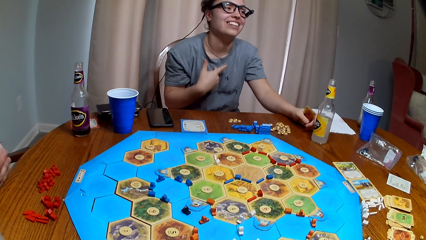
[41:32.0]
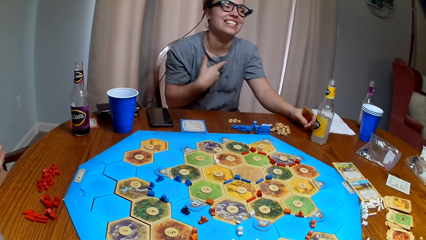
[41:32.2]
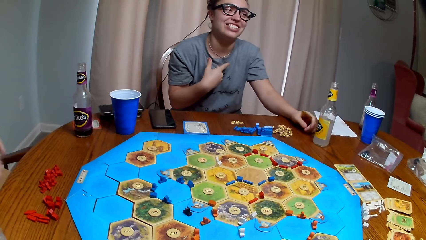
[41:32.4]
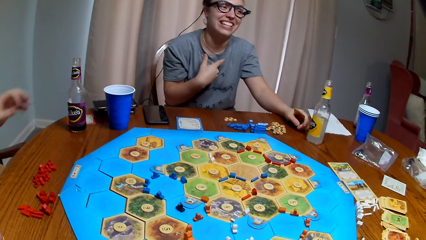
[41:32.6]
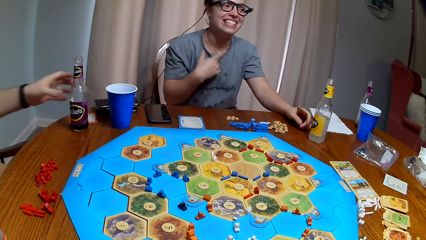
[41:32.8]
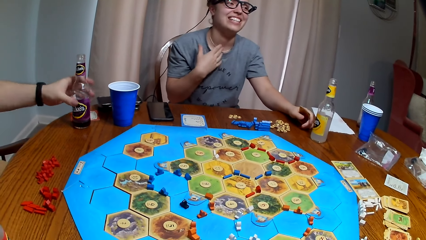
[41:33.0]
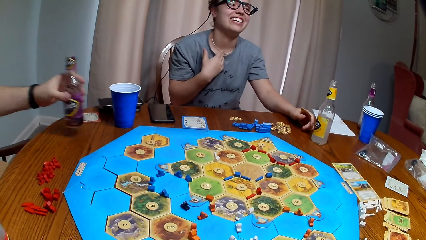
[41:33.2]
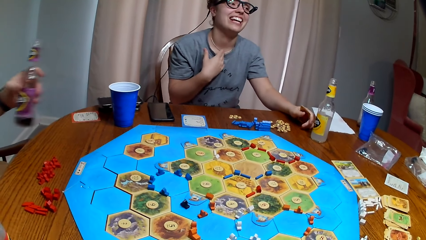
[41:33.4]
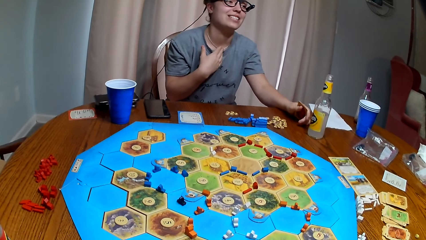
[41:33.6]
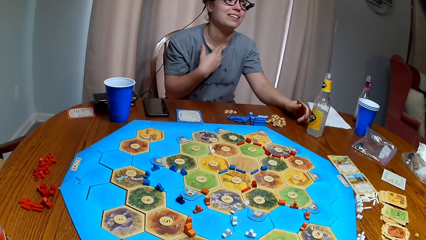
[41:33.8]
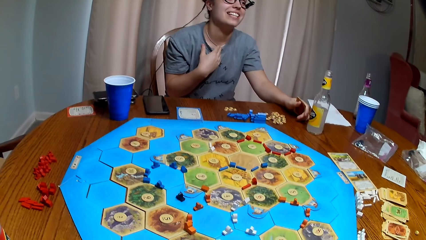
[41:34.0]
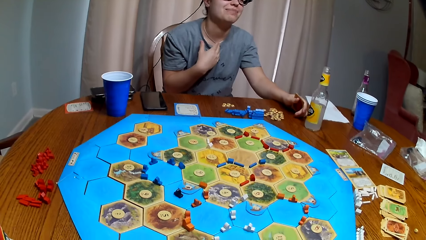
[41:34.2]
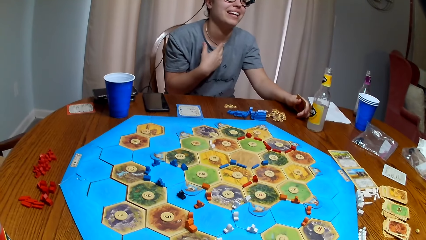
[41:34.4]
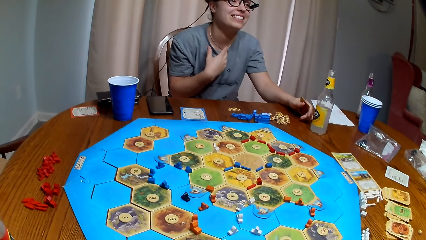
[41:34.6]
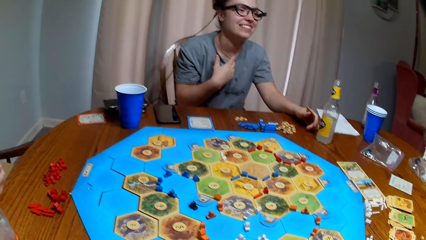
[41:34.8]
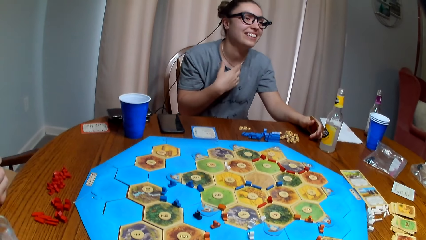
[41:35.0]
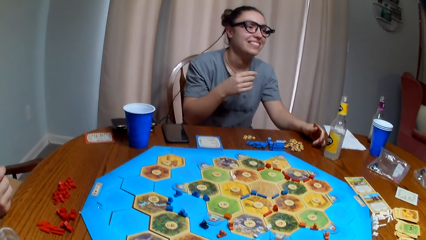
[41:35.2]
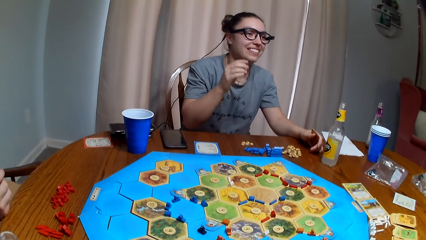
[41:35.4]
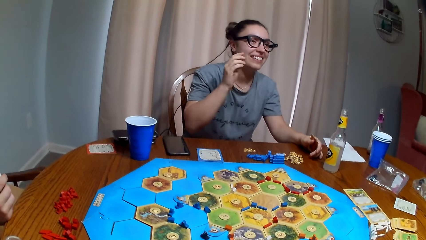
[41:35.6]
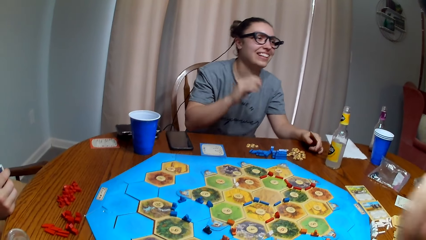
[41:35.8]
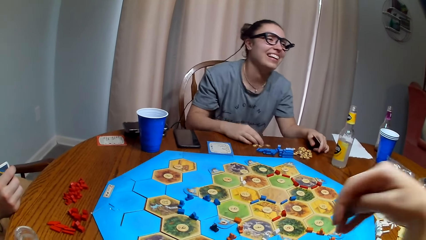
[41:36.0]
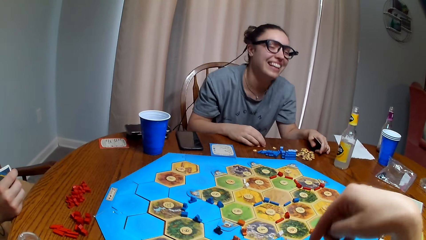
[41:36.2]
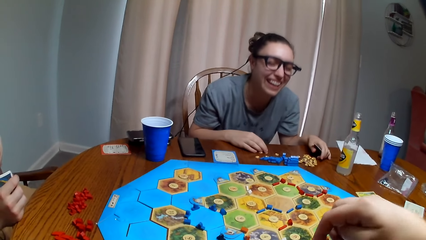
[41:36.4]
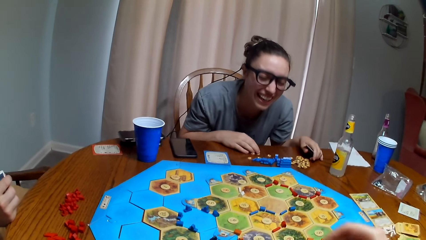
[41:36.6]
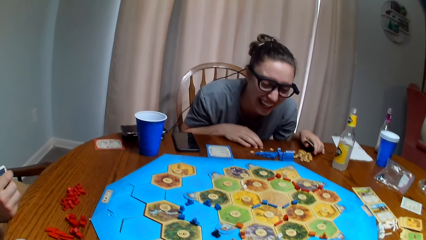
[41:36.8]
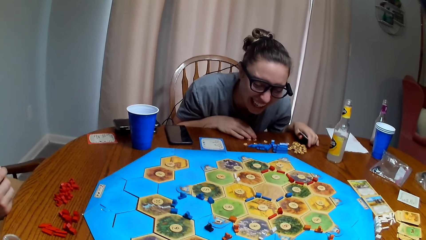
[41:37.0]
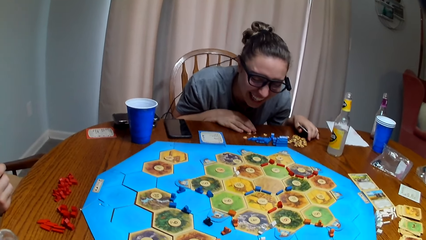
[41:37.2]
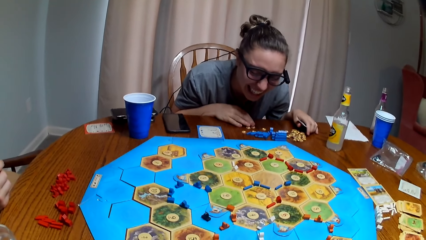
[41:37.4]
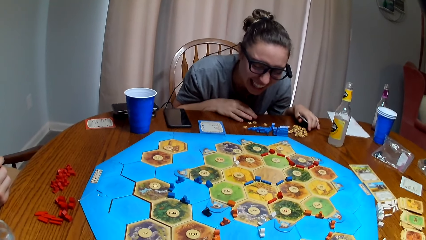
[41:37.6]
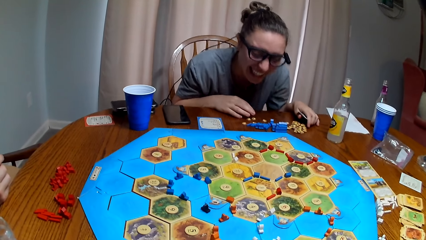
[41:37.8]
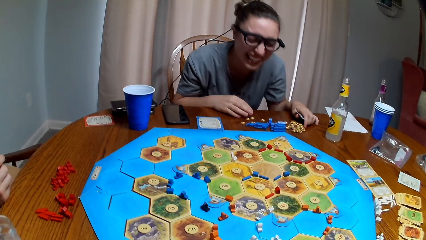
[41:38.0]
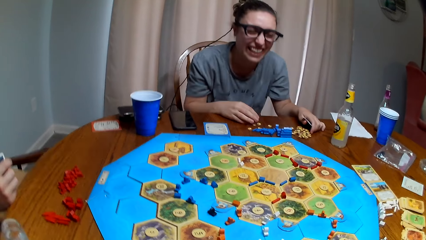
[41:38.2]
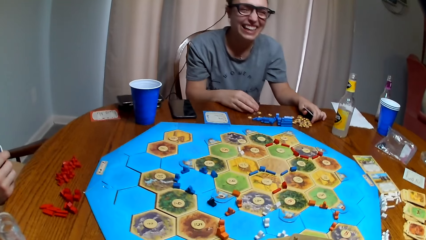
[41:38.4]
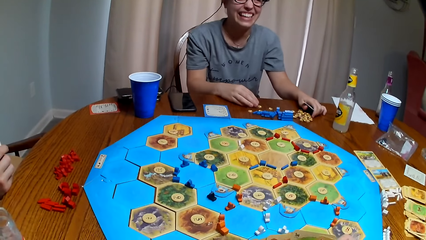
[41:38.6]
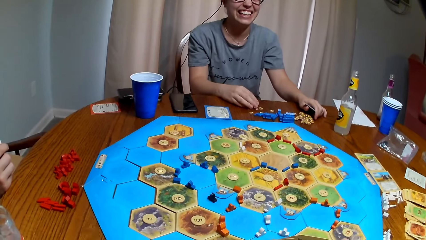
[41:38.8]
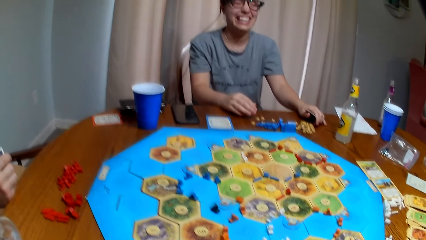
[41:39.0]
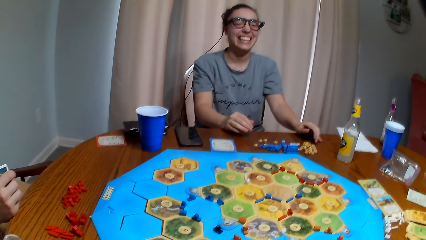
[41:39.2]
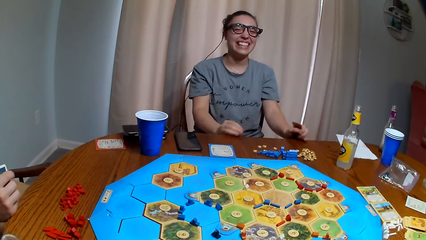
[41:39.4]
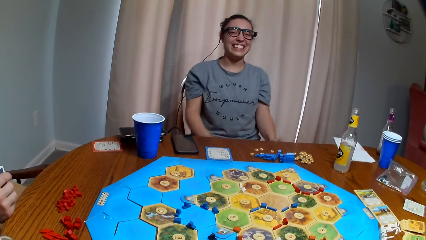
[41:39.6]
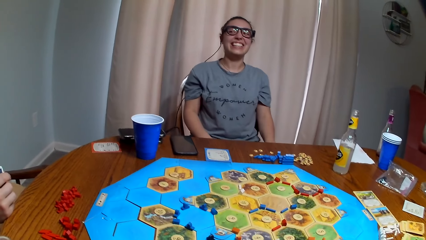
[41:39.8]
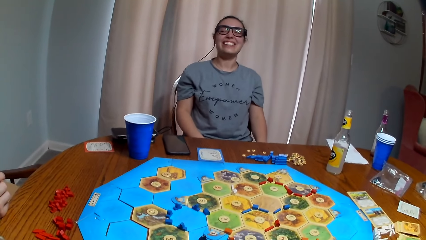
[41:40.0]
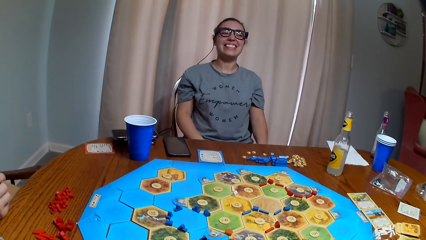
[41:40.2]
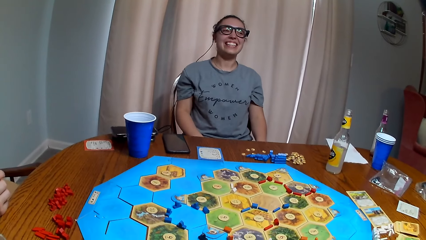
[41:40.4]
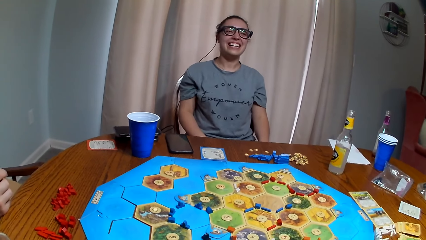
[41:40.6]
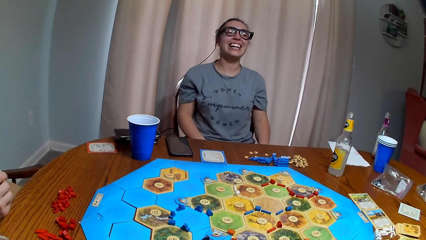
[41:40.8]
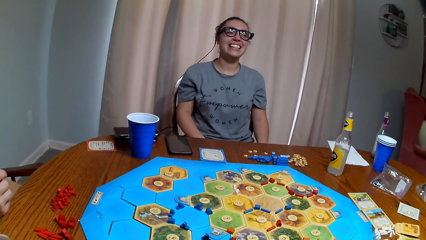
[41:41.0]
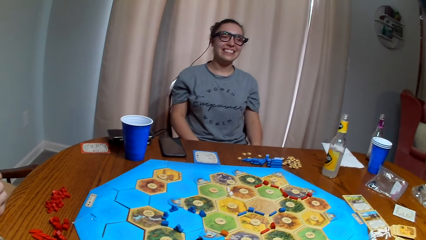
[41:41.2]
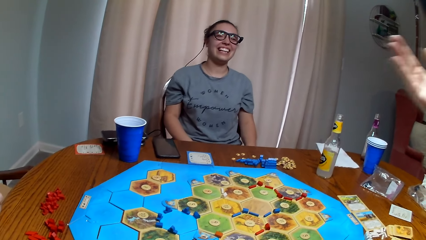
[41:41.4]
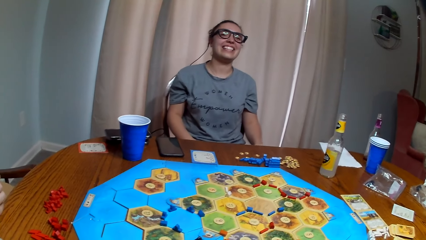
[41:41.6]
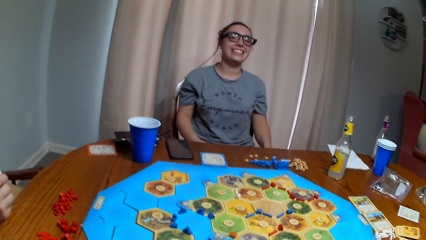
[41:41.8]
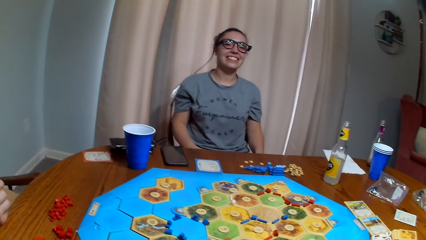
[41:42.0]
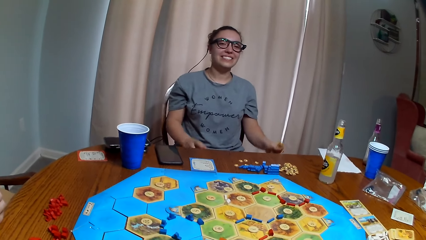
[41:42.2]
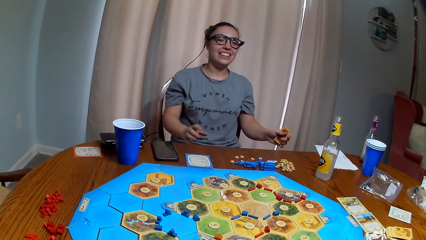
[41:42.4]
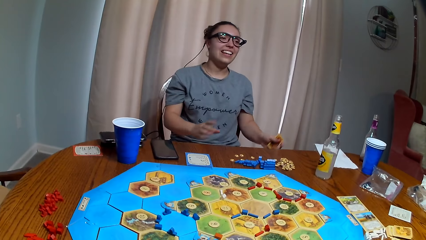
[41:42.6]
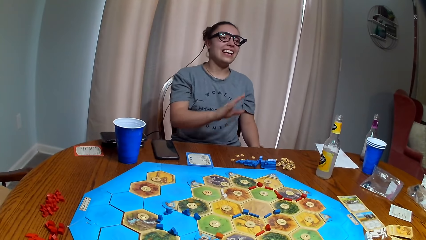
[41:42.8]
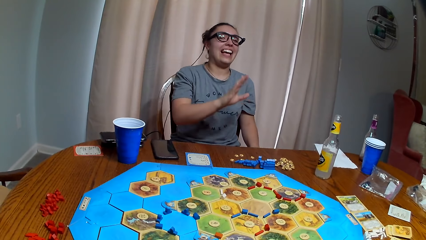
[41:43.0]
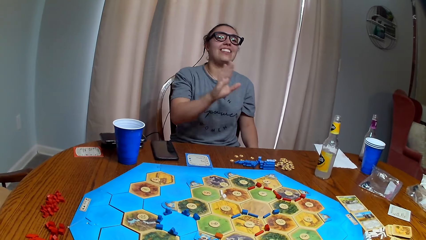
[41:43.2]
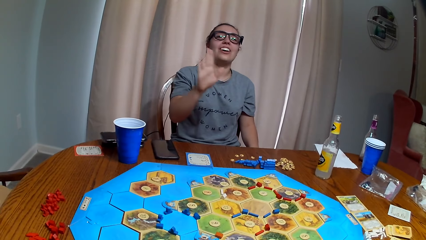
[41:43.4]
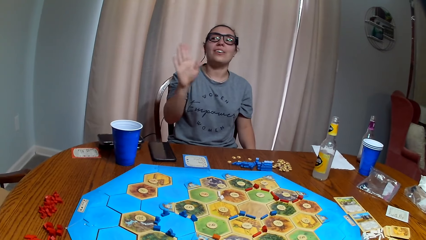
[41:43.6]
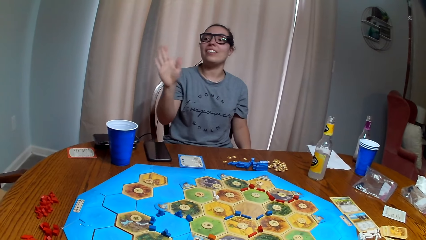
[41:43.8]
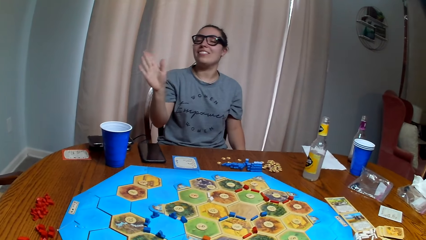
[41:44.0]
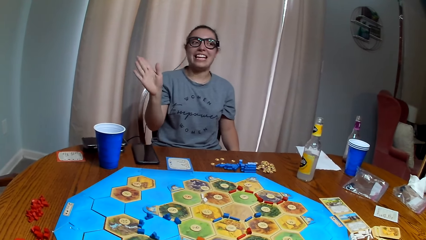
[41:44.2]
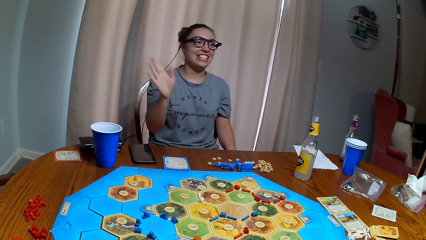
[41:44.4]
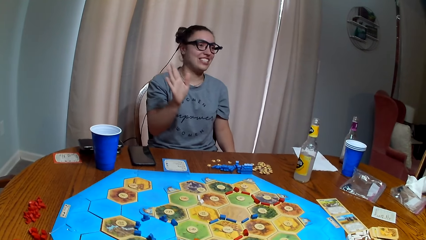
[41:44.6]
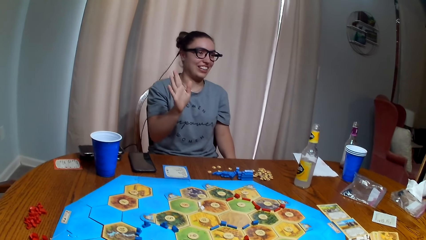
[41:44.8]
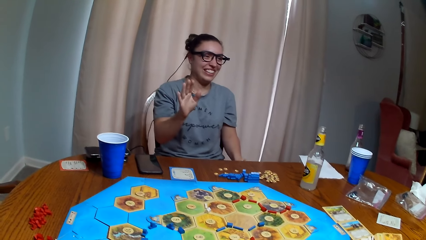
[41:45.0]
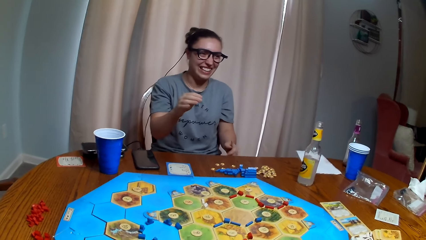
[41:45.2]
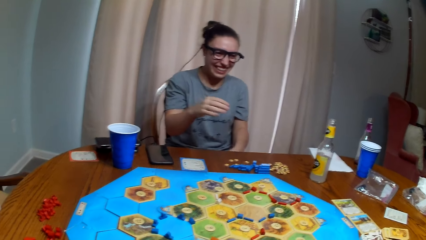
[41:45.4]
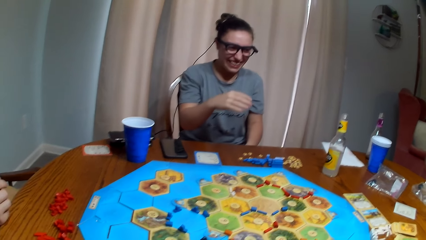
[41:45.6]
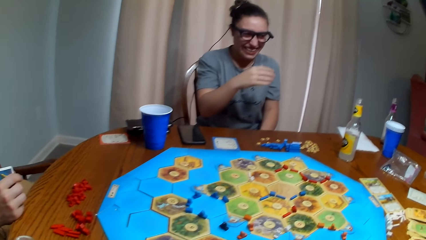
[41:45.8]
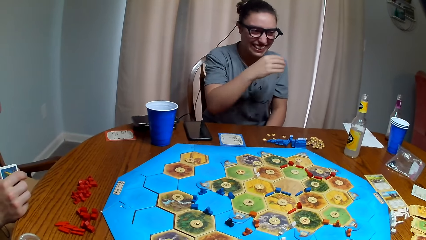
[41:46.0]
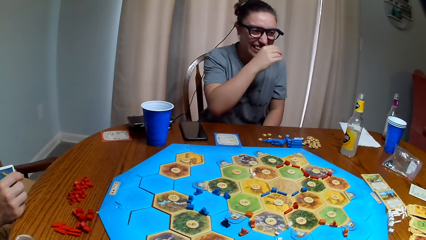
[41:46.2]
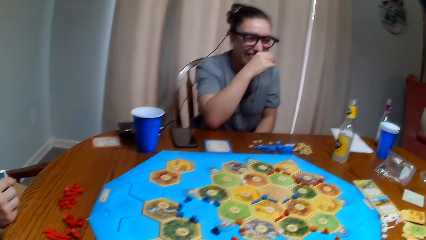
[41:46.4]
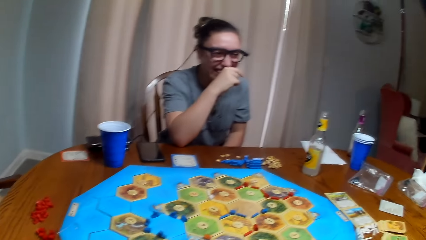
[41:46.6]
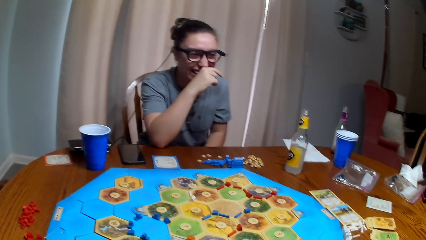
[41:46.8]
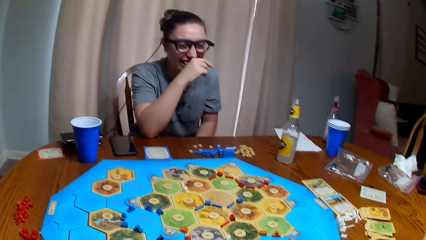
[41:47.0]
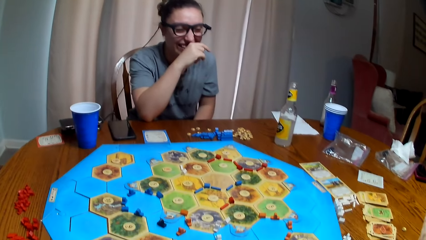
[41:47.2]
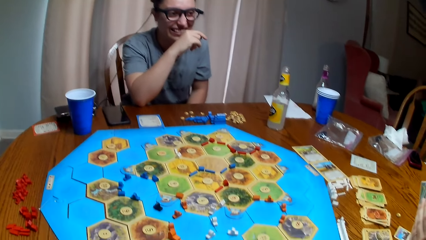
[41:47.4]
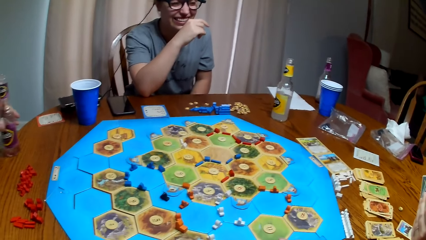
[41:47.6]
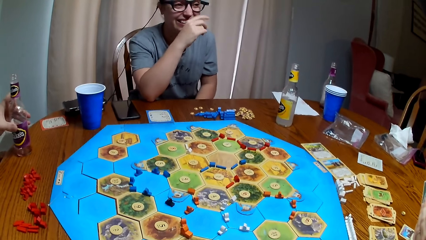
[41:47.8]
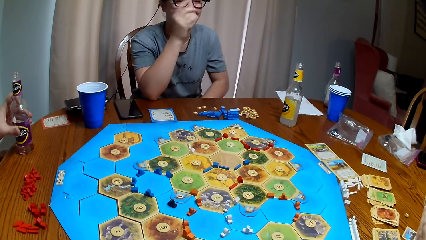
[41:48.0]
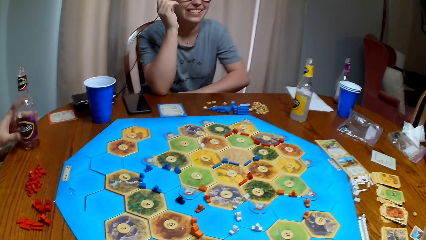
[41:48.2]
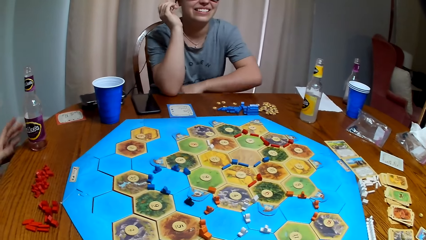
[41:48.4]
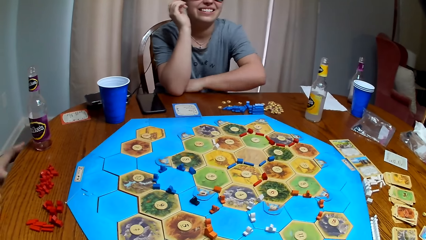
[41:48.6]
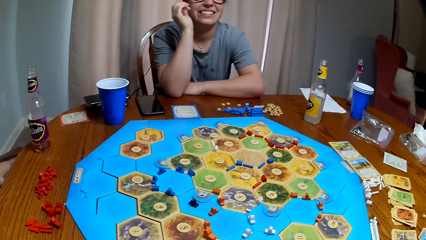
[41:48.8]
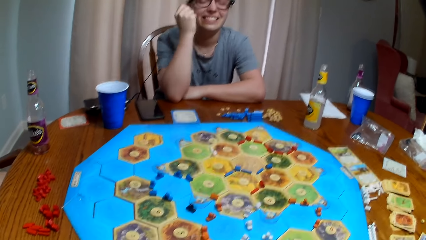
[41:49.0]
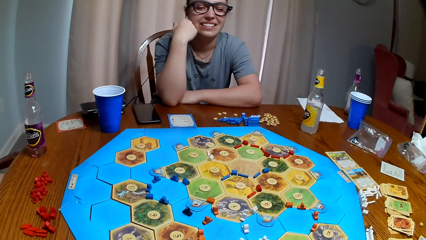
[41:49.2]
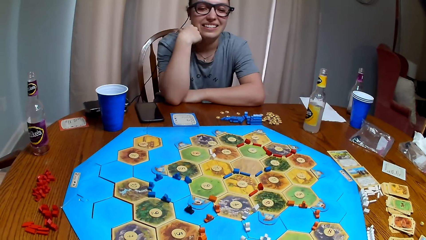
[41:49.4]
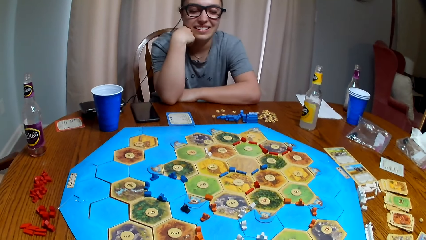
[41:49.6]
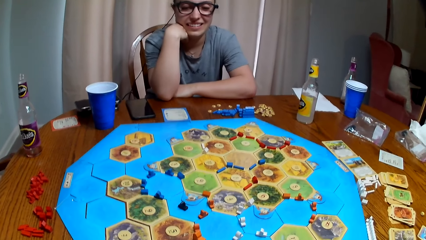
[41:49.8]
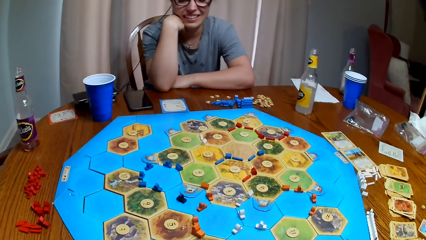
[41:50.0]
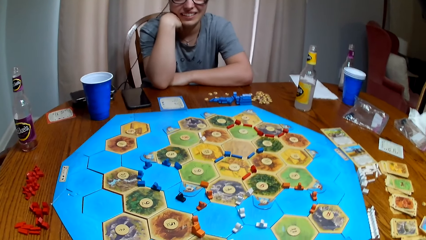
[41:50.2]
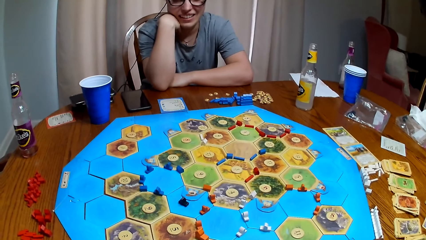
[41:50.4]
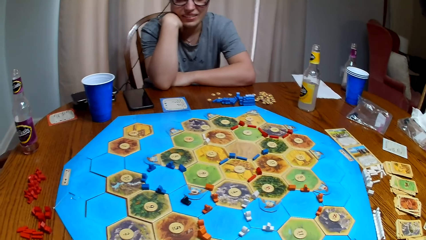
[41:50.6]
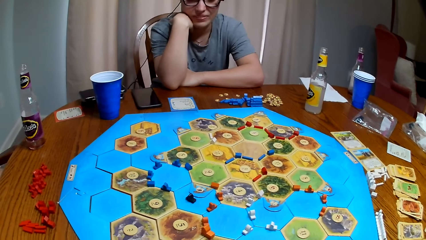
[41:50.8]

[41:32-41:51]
A woman points at herself. A man picks up a bottle of juice. The camera wearer moves the hand. The woman waves the hand. The man puts the bottle down. The woman holds the head.
